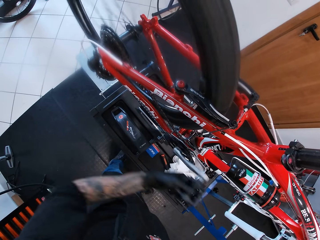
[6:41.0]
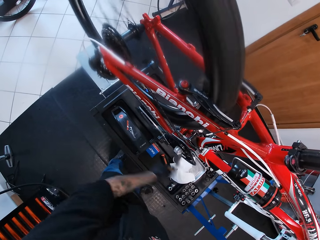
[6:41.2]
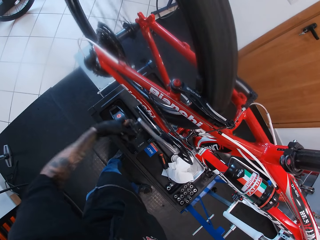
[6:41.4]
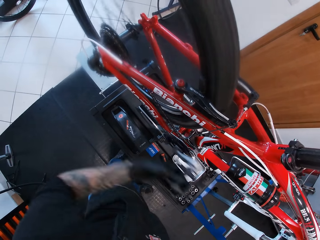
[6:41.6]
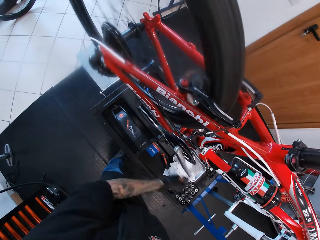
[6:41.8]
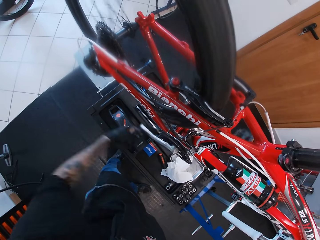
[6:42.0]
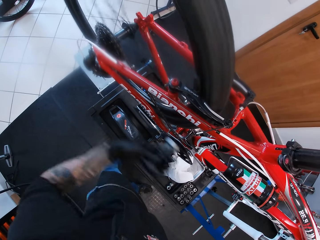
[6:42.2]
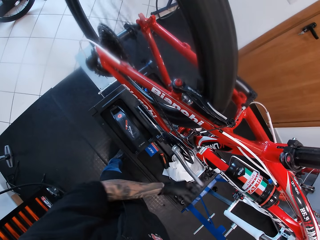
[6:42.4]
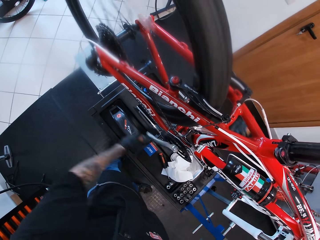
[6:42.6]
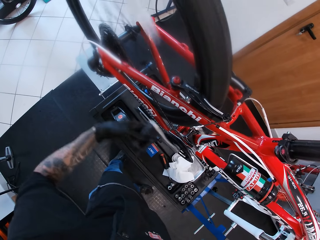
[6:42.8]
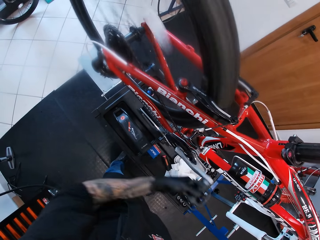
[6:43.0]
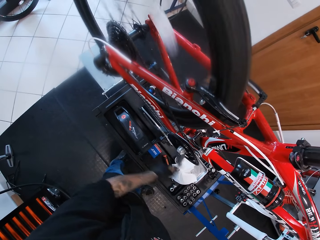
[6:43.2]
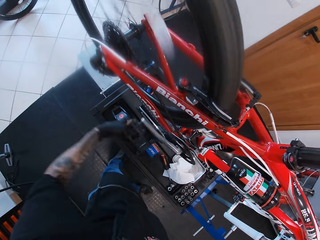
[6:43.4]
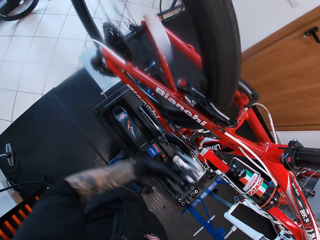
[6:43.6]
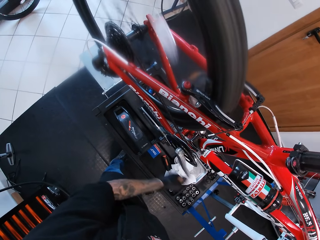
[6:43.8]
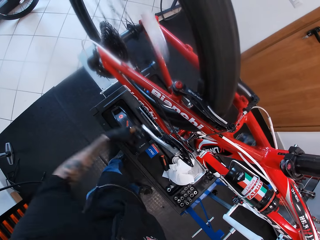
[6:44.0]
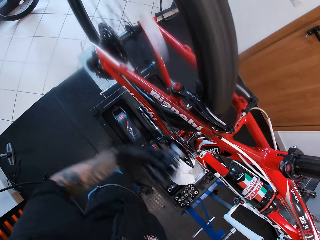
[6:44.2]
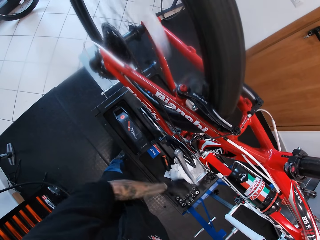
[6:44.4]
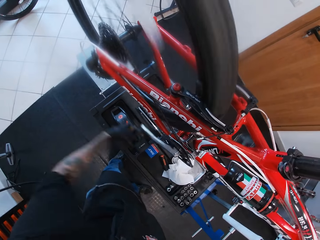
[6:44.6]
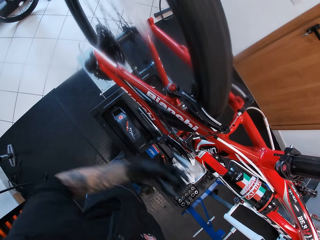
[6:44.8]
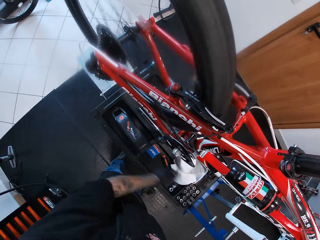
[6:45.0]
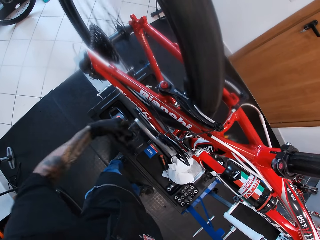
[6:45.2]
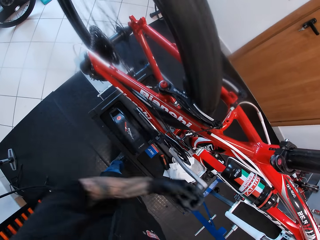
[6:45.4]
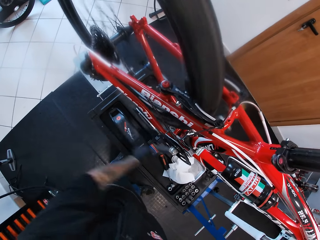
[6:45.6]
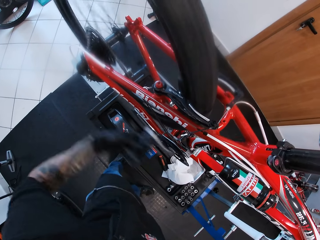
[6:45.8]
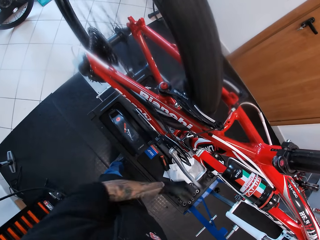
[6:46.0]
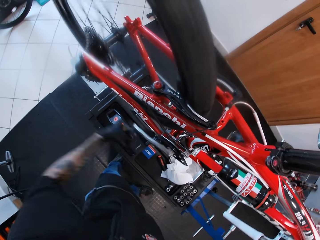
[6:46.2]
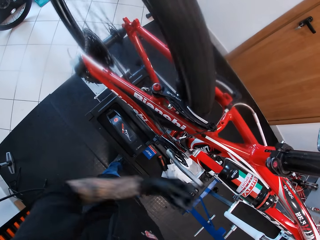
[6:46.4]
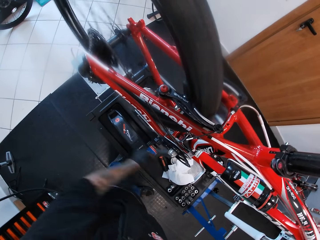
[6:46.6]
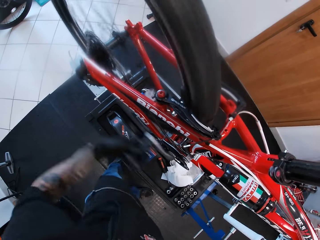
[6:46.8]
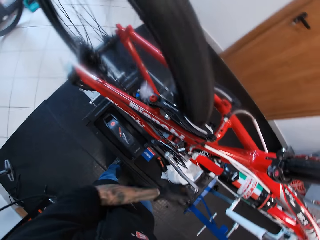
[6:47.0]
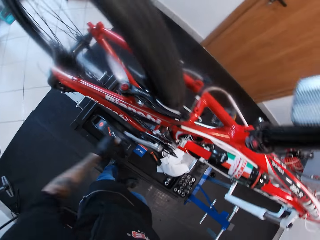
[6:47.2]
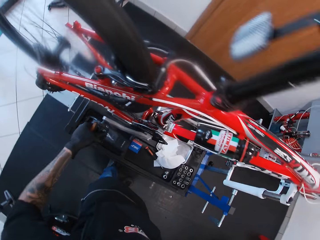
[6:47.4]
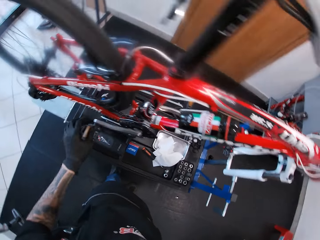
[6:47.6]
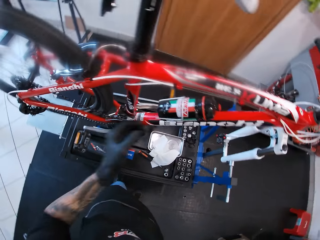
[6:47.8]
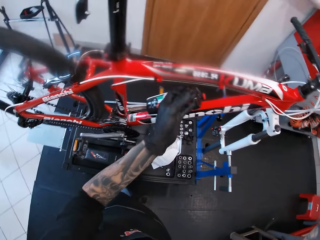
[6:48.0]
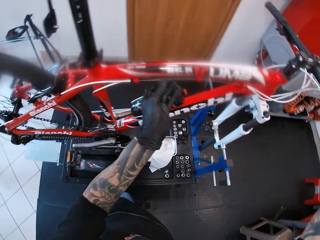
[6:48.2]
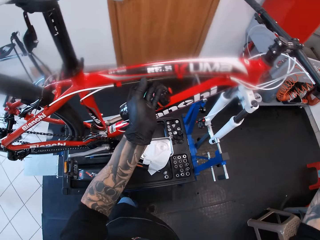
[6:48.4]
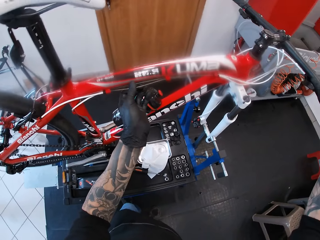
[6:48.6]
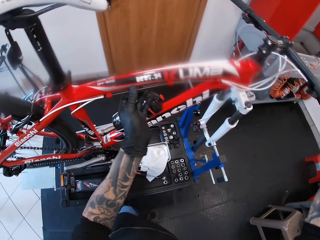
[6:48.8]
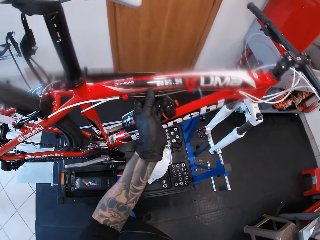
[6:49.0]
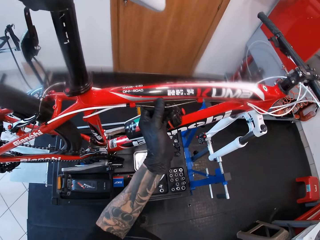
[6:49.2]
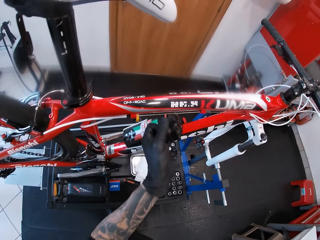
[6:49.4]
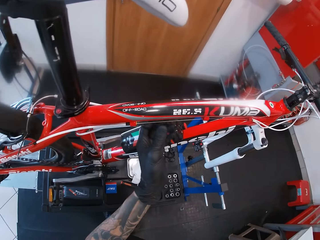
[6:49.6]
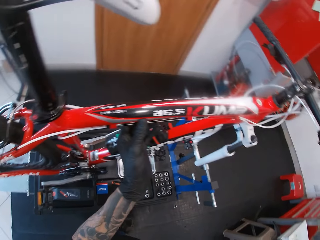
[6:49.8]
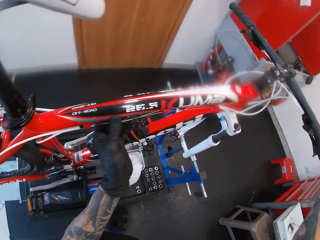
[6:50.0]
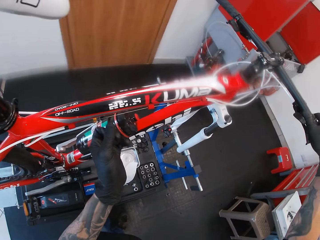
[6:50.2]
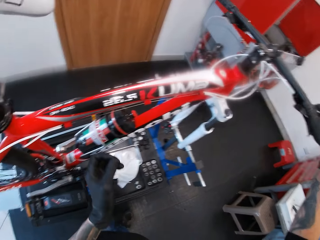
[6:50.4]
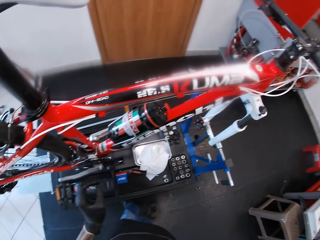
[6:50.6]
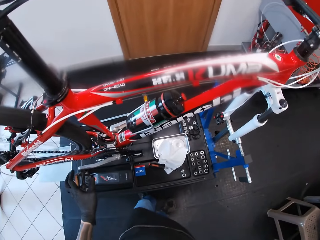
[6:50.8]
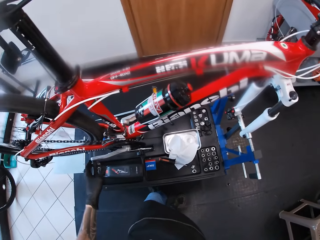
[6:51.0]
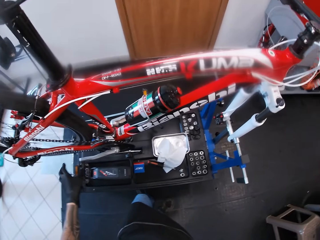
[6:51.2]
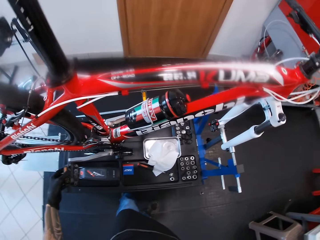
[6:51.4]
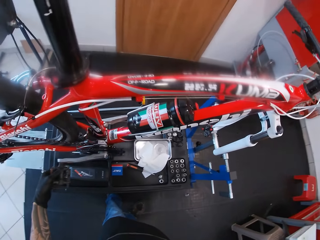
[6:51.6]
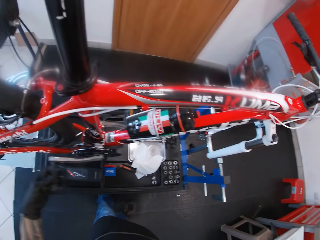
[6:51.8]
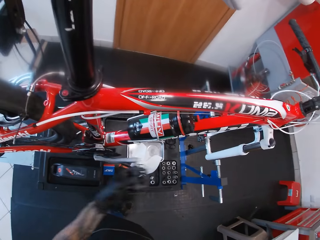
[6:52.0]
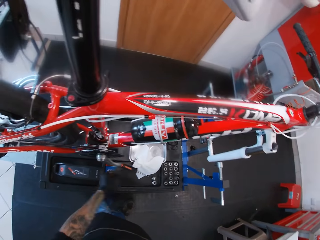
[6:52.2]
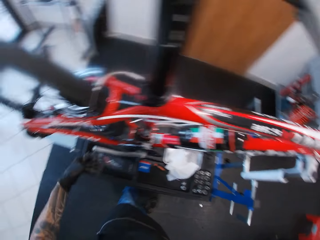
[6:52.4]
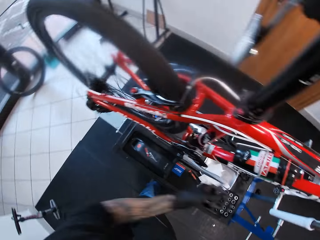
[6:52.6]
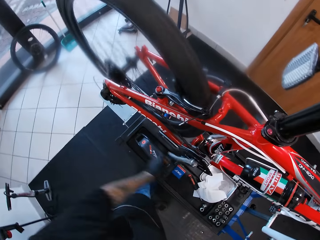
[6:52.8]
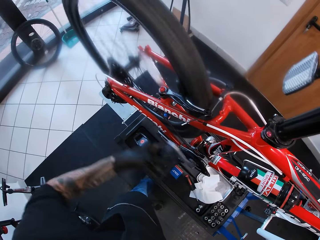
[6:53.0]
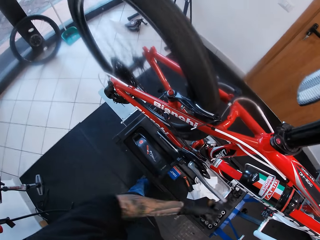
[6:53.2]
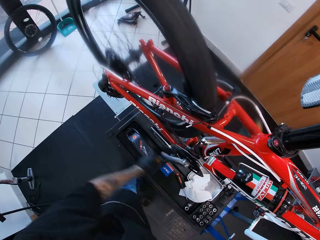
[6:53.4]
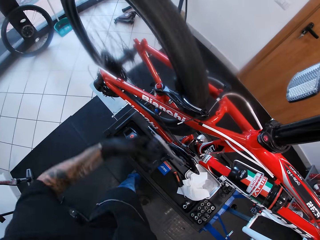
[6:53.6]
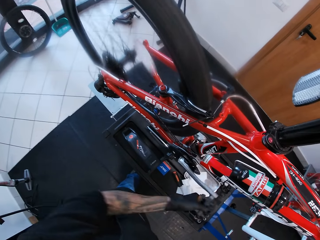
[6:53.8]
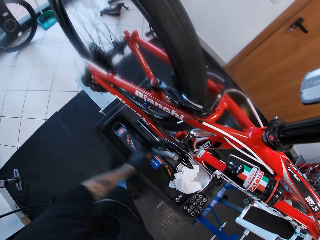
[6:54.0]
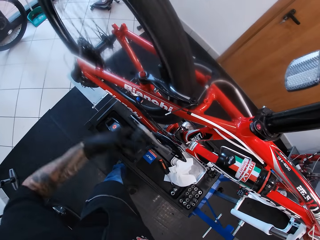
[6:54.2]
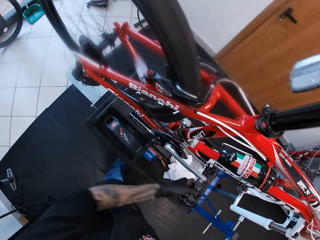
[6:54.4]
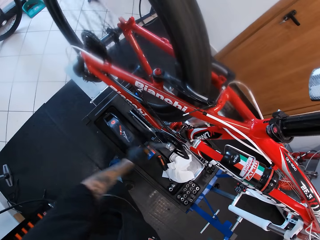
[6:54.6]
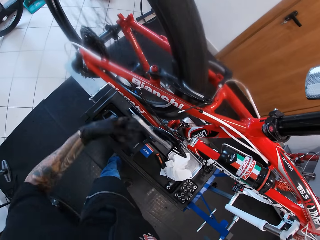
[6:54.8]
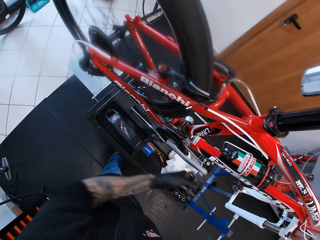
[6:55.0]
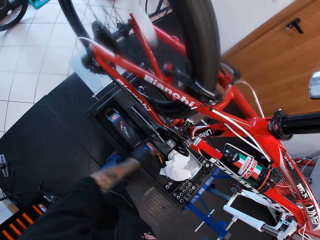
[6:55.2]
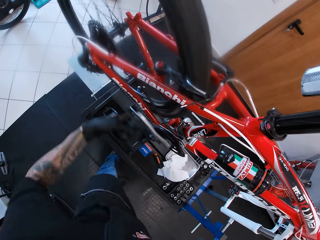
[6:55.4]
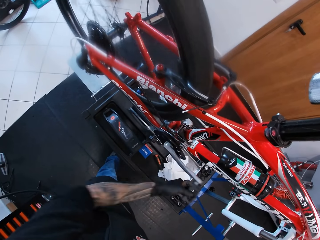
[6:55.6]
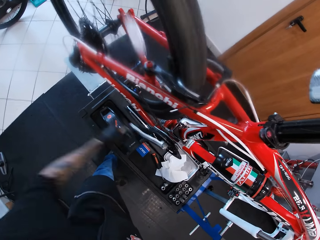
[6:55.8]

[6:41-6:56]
The camera wearer touches cables on the bicycle. He pulls the brake cable of the bicycle with his left hand. He touches the pedal. He rolls the bicycle pedal with his left hand.

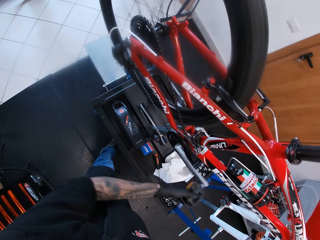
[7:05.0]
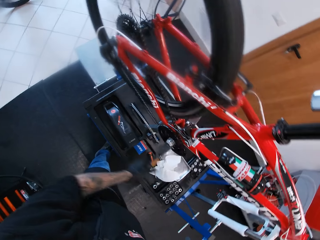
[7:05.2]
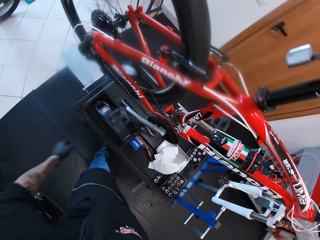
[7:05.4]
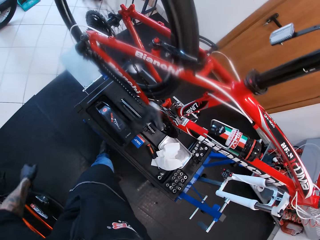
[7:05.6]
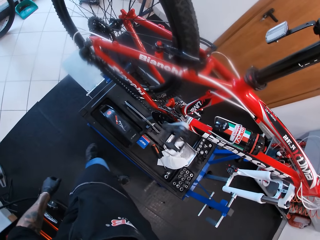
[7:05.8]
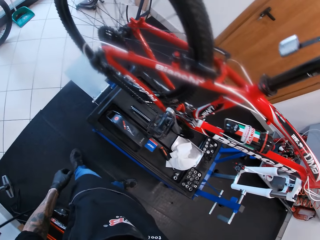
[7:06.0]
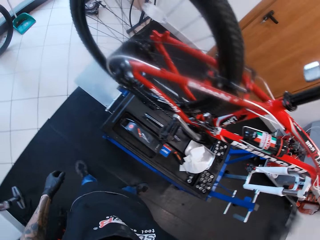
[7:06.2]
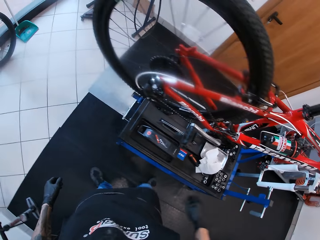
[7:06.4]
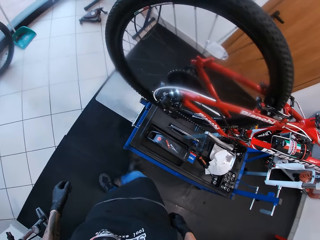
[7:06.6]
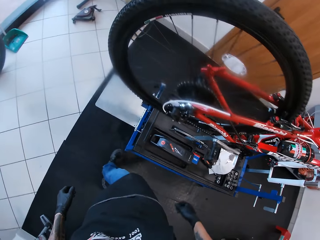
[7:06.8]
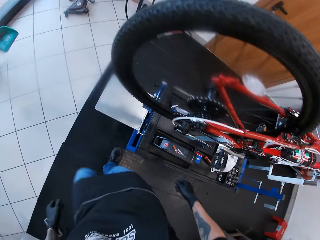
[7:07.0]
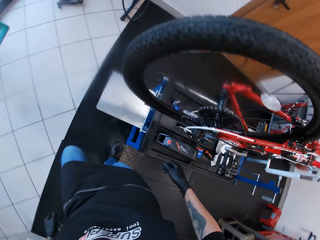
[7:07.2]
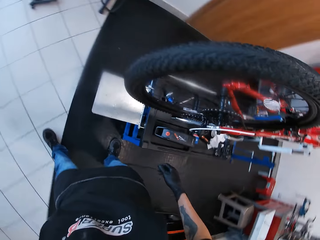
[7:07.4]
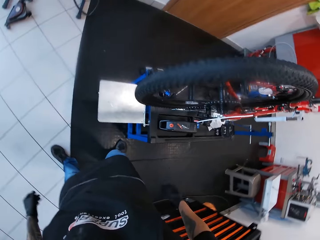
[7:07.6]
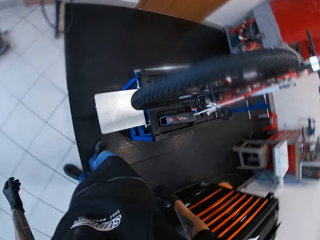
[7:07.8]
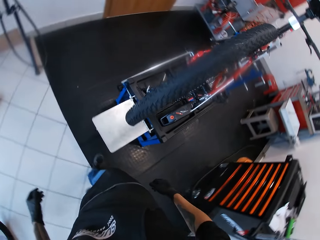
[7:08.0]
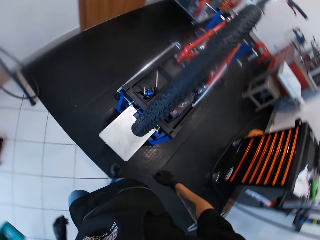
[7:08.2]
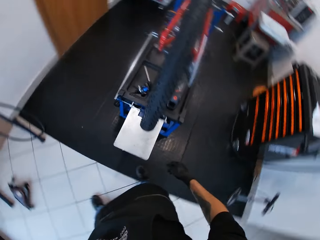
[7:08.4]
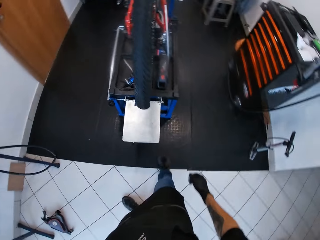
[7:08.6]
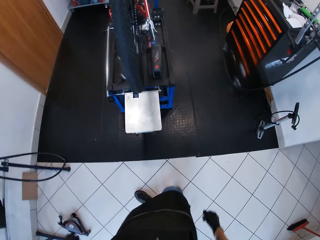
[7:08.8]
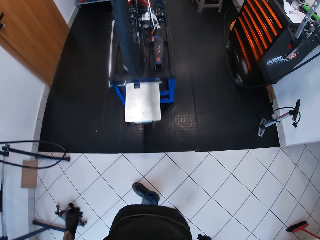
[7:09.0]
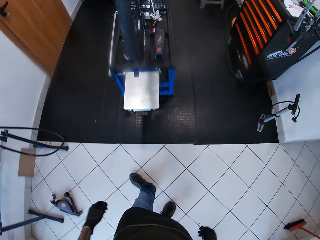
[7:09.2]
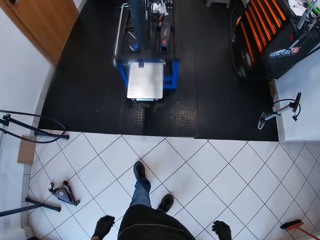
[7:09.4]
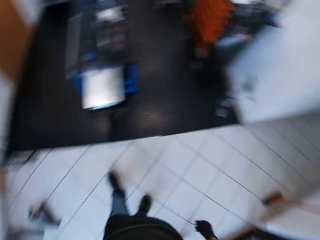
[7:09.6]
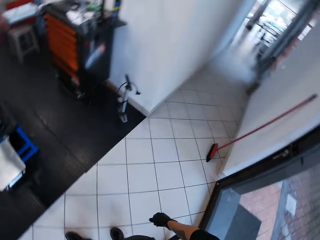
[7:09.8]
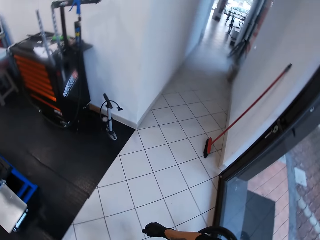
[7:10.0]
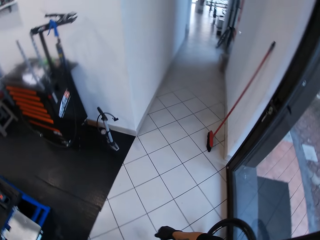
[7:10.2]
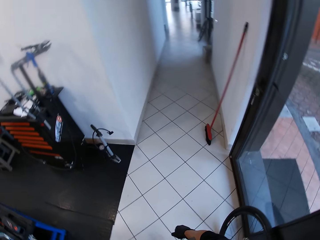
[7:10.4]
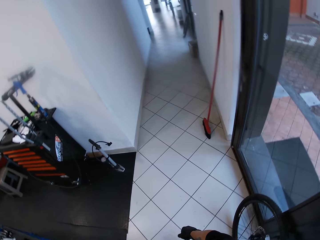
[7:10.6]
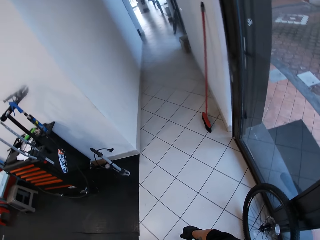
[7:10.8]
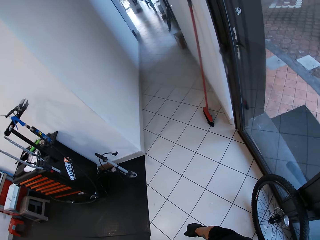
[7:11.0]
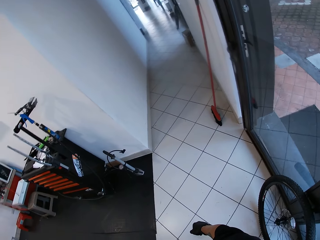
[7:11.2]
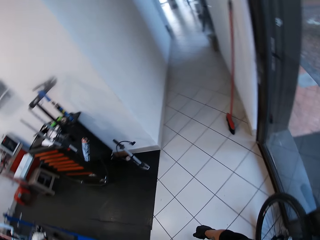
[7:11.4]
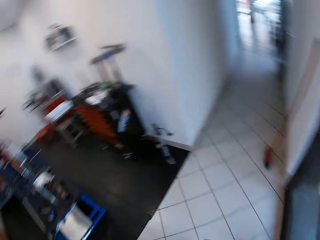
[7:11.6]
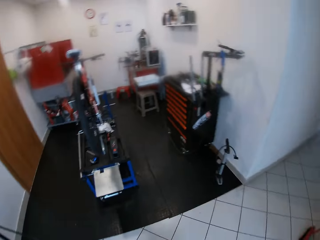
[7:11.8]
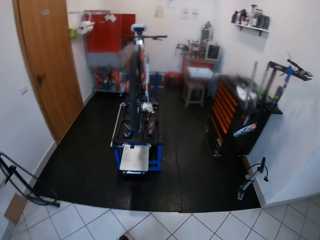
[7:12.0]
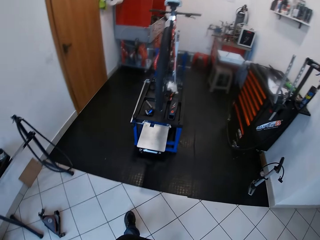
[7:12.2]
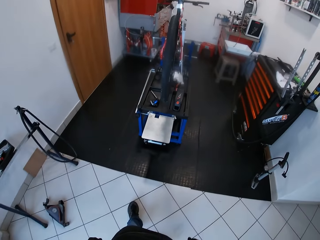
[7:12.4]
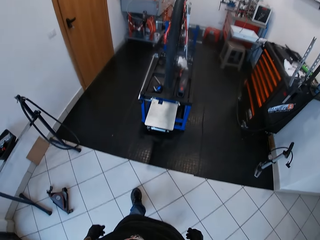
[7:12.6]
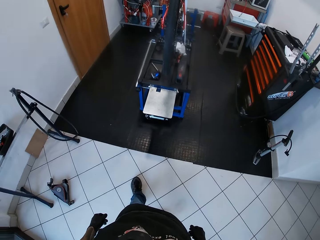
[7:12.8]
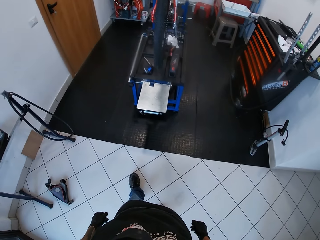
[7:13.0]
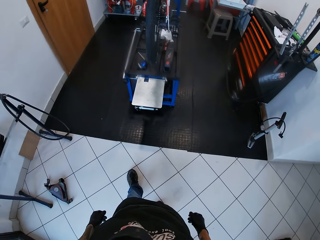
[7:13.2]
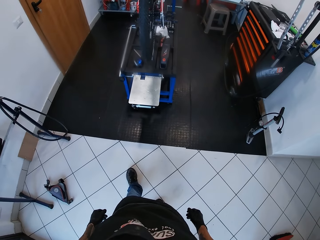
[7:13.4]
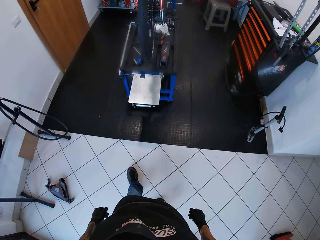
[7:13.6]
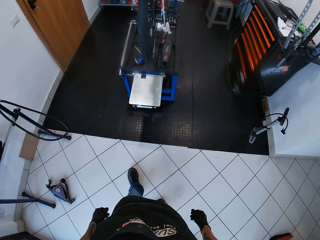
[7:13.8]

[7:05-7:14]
The camera wearer removes their hand from the pedal. They look around the bicycle. They walk around. They look around.
